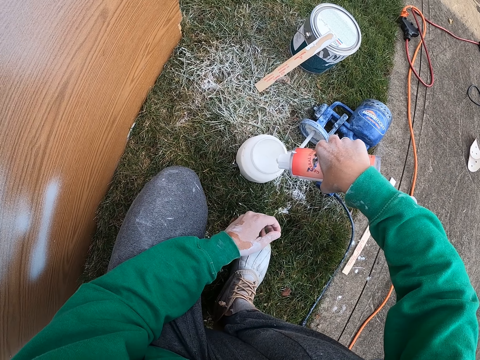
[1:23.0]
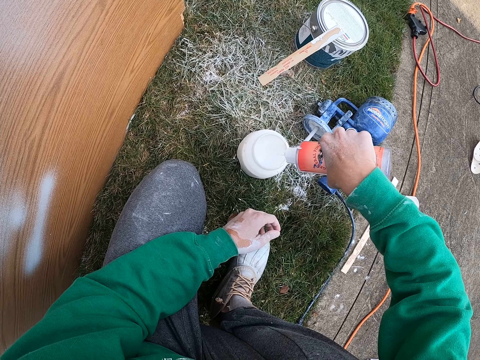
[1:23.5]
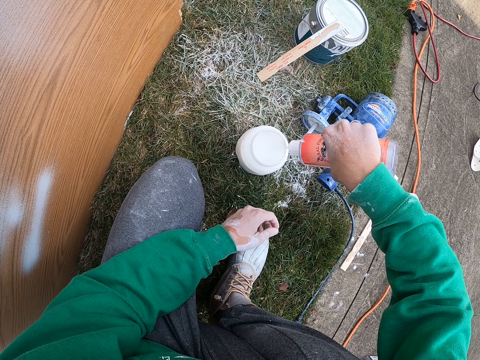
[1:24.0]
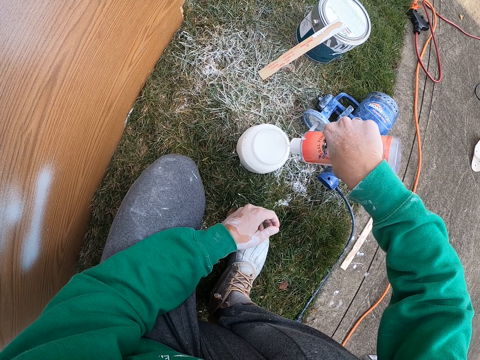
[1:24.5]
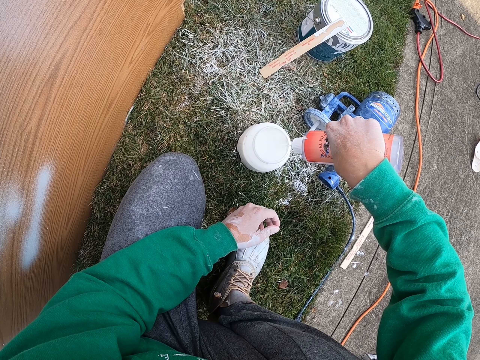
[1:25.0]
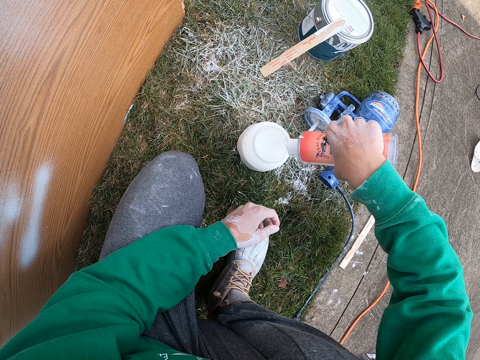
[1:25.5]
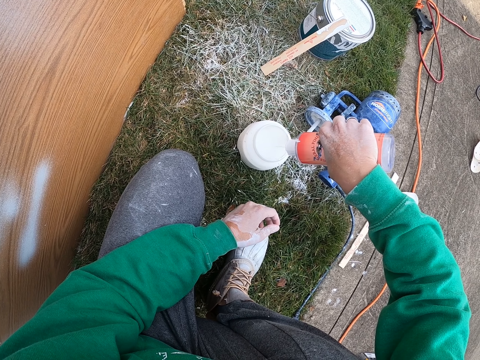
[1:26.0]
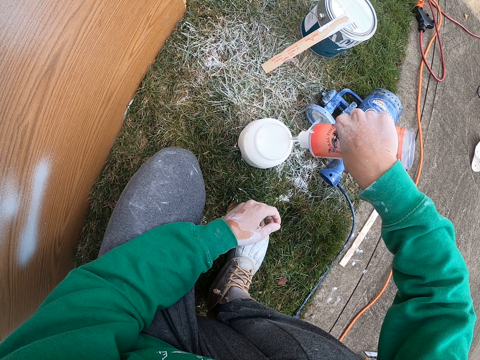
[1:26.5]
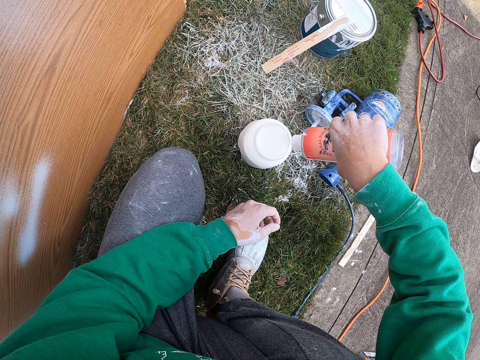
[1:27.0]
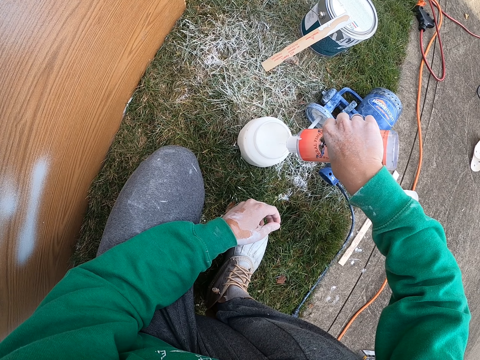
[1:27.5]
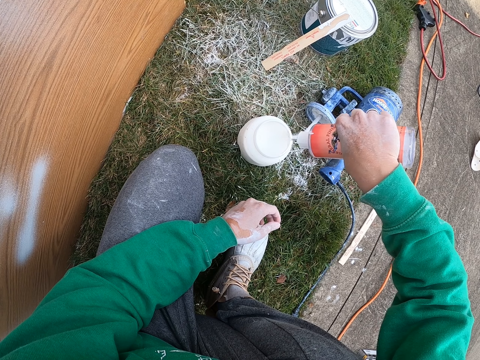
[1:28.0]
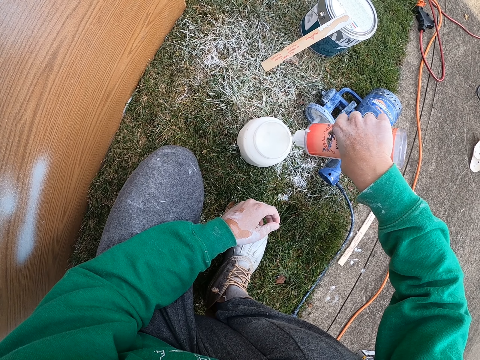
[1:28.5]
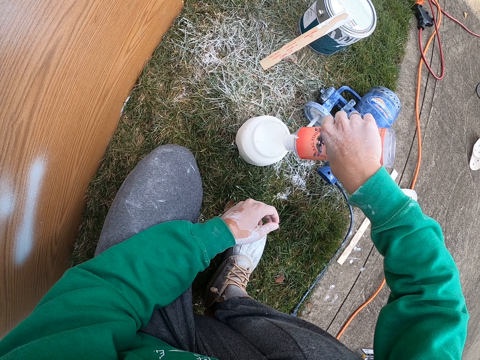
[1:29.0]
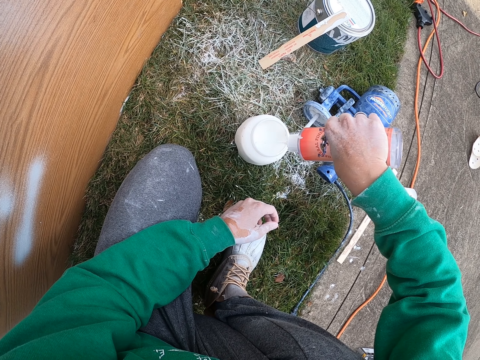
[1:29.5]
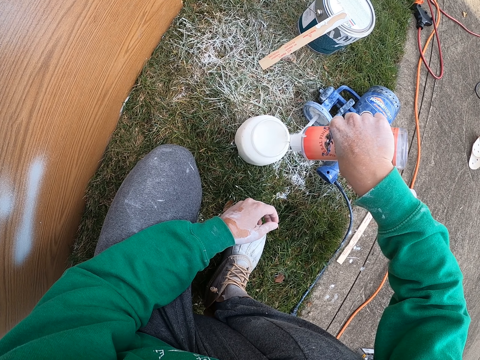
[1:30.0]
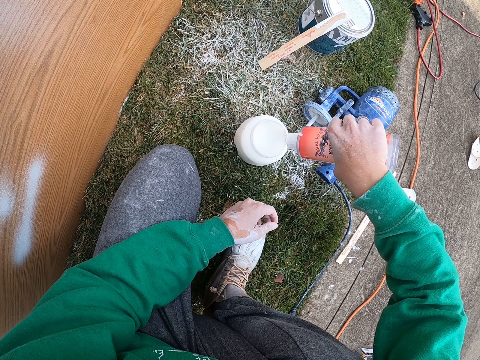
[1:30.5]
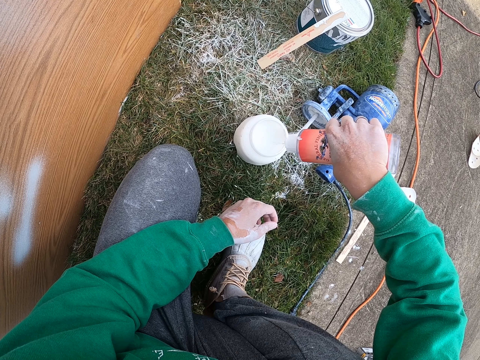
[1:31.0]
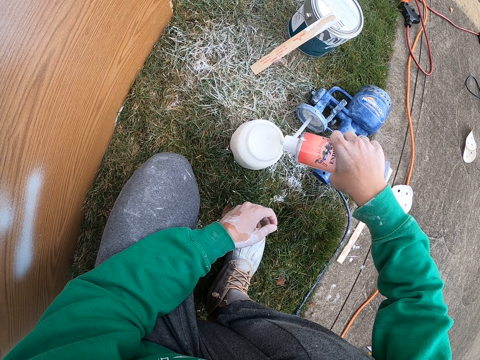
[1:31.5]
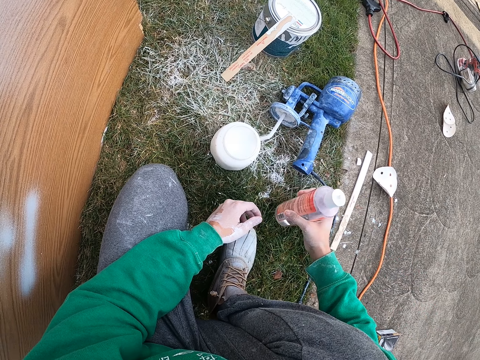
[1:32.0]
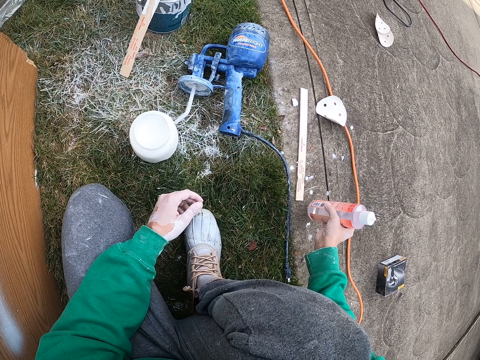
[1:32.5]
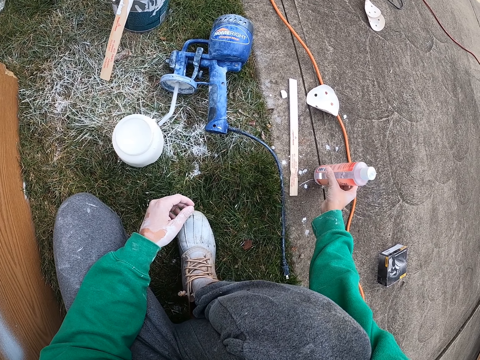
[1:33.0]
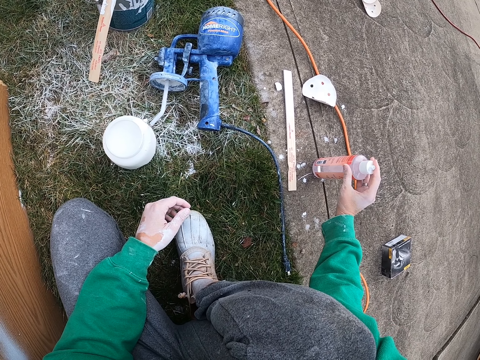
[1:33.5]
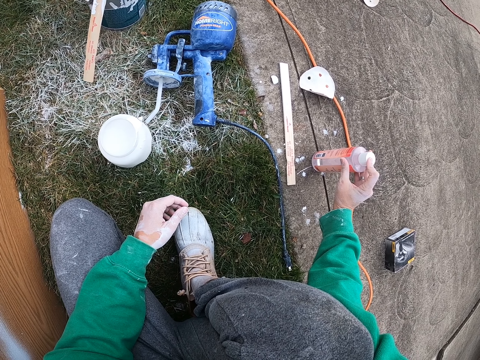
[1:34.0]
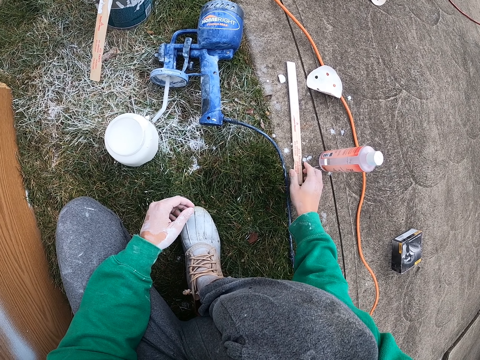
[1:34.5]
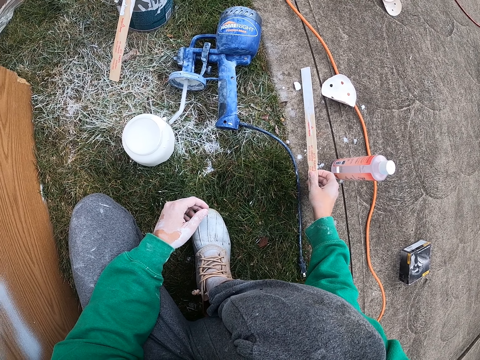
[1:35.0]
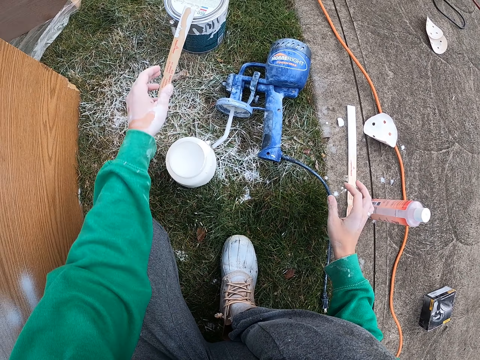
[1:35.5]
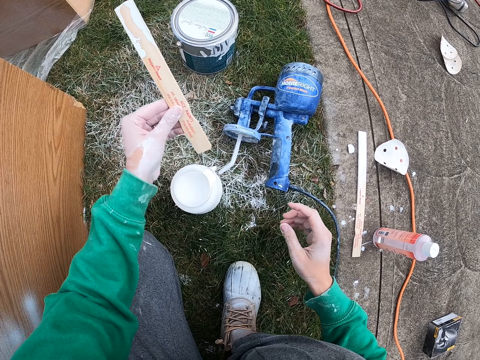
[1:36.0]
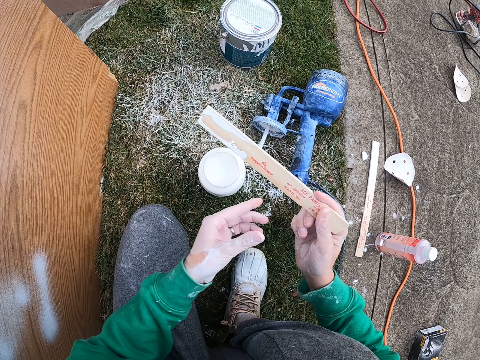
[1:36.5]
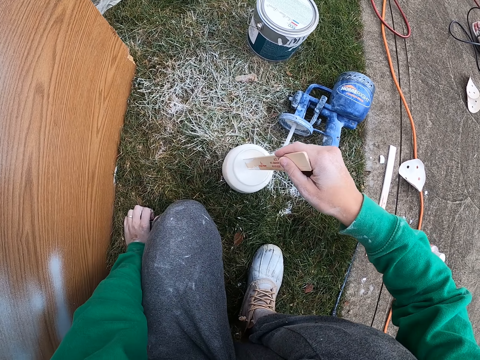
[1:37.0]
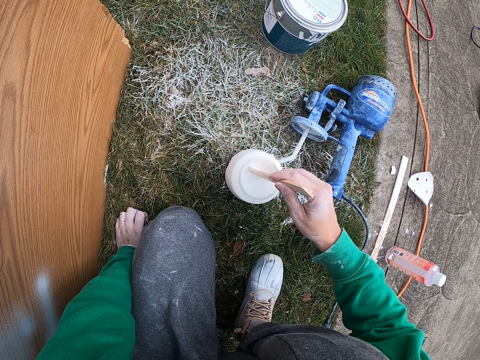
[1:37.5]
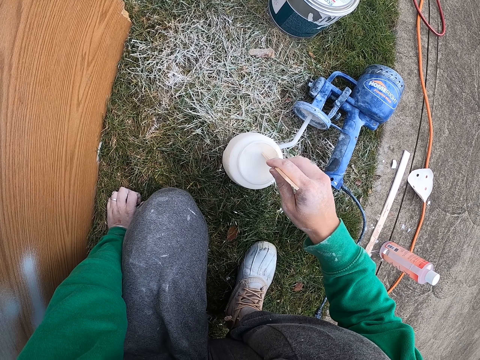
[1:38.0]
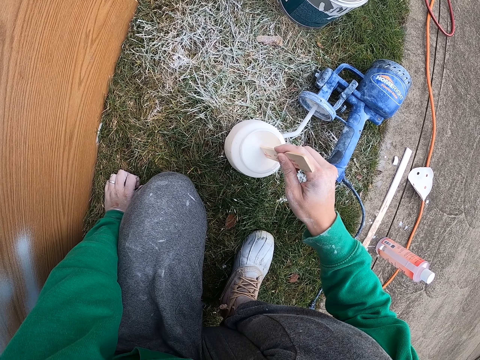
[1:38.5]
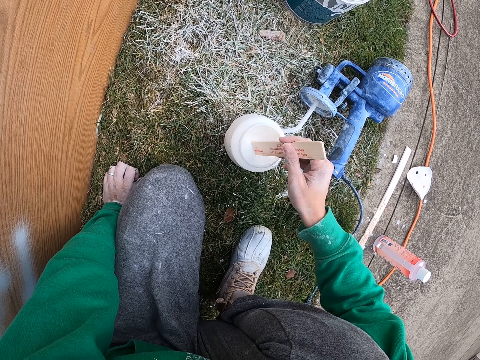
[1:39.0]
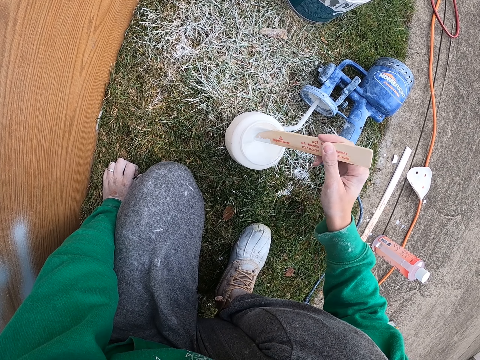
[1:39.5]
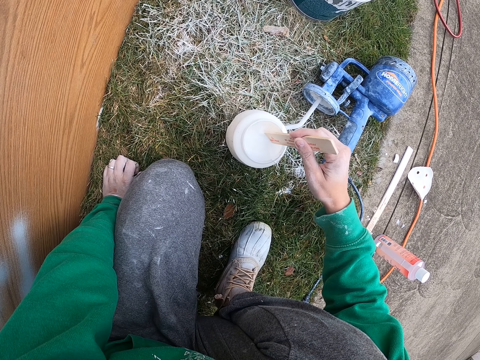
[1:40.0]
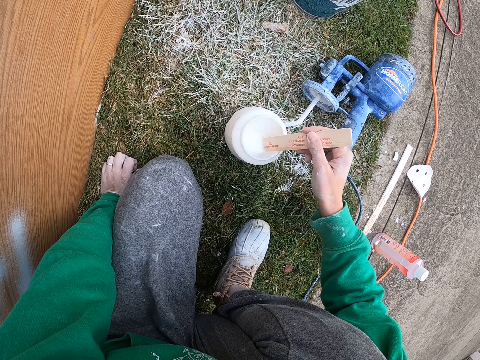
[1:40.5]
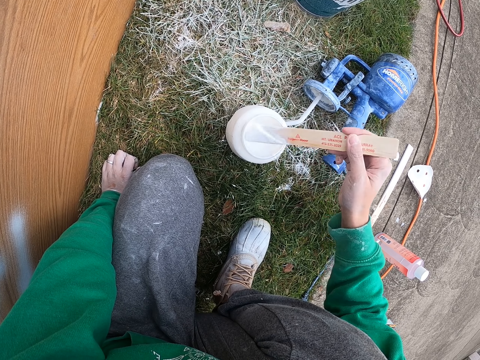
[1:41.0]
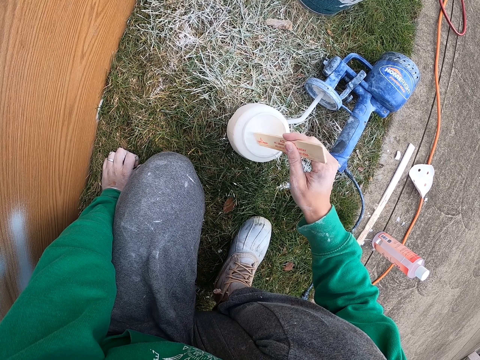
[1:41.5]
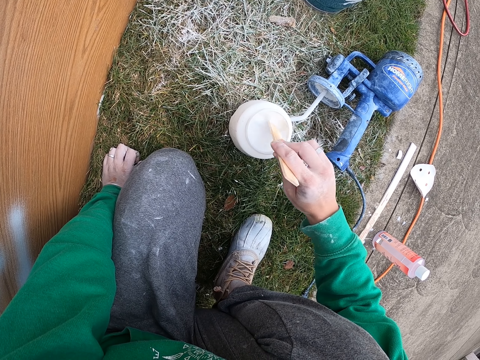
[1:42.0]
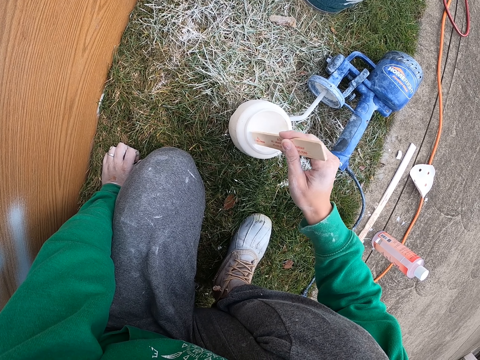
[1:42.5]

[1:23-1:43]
The camera wearer pours paint thinner in a container. They place the bottle down. They close the bottle top. They touch a piece of wood. They grab the piece of wood. They stir the paint with the piece of wood.

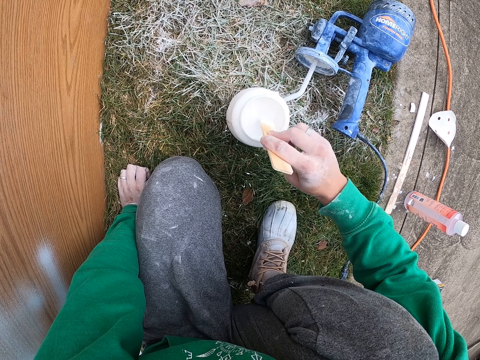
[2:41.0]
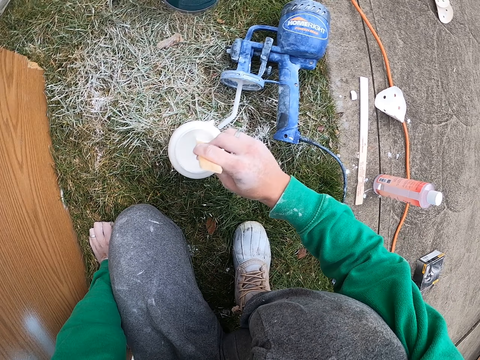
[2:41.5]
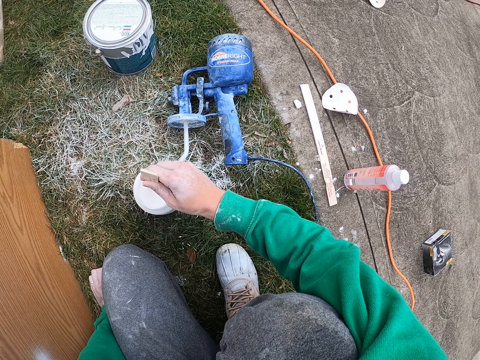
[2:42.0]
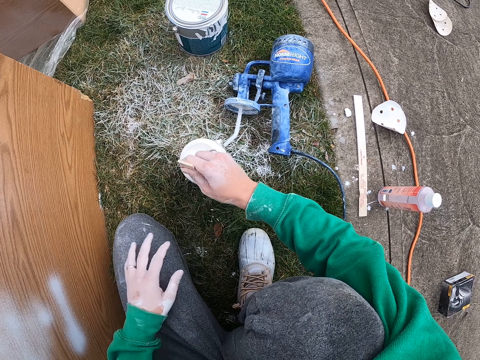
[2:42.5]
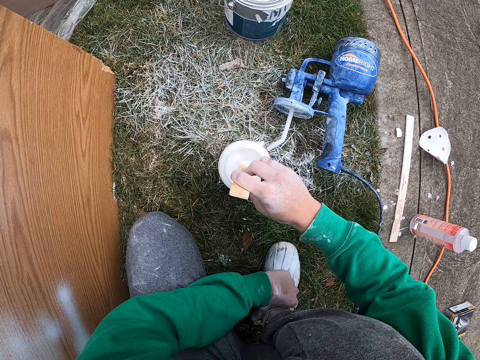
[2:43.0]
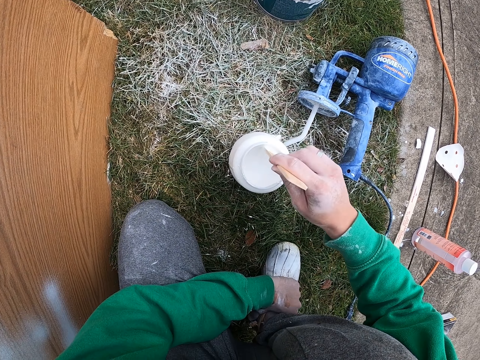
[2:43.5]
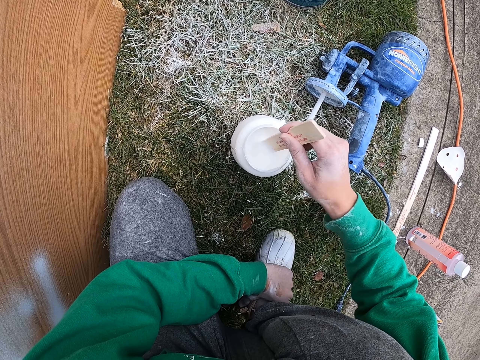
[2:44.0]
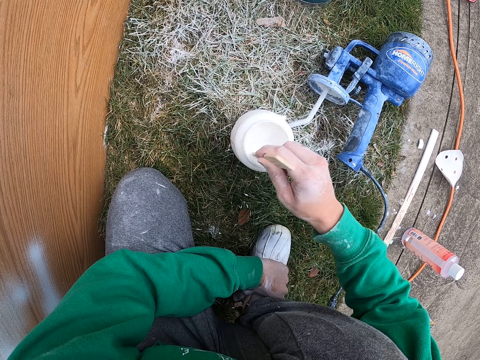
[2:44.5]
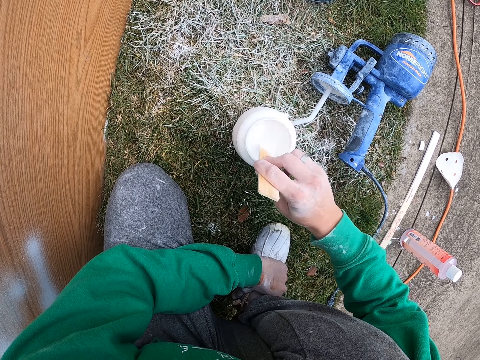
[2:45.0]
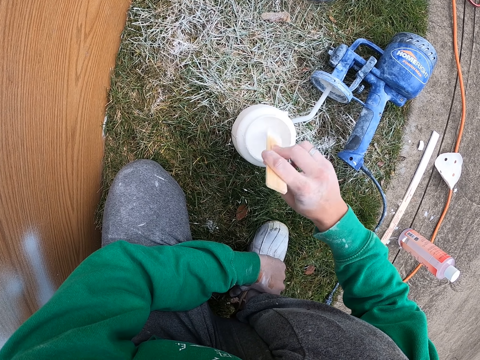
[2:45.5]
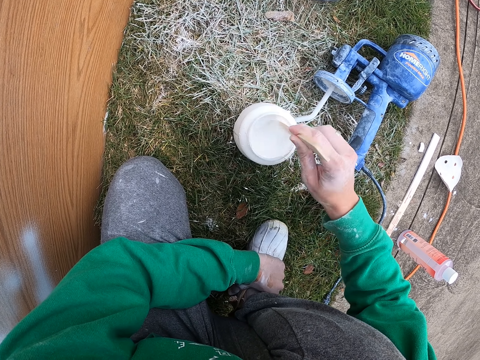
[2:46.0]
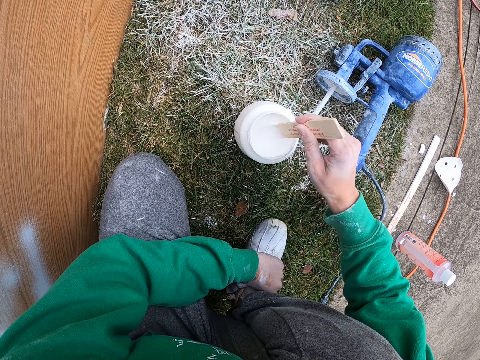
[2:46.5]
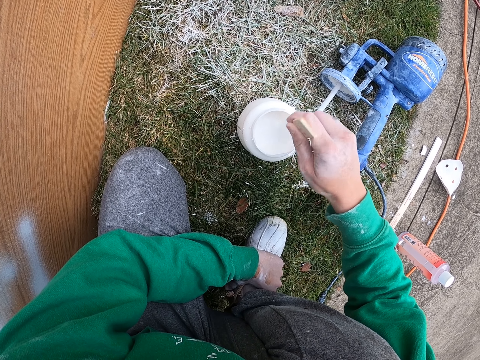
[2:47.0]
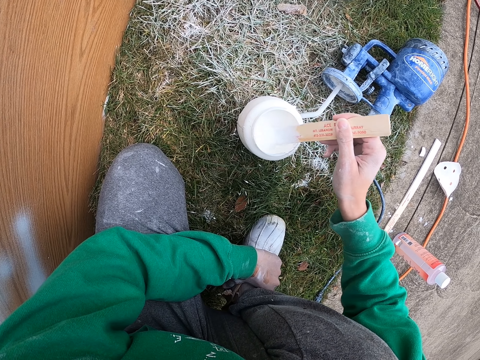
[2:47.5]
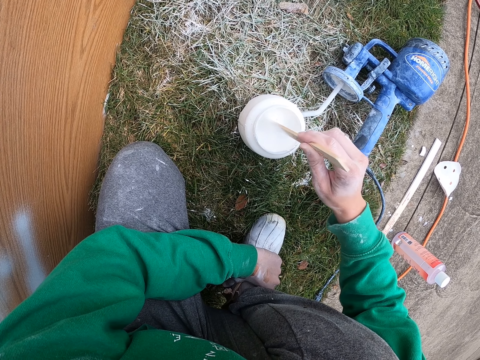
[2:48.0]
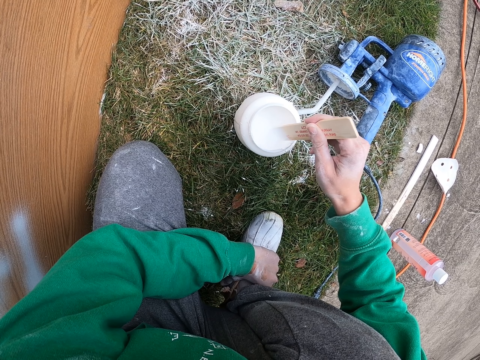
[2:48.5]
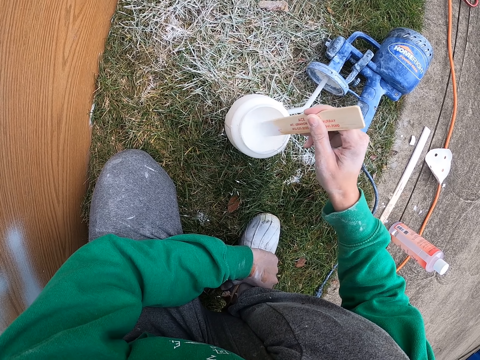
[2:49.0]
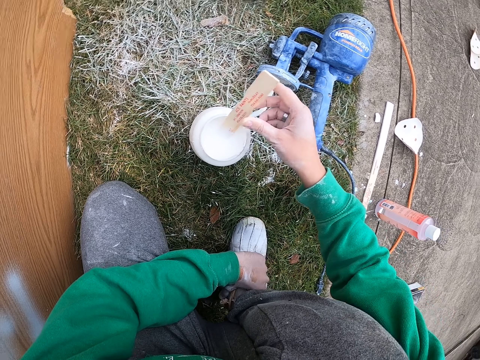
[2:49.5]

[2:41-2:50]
The camera wearer moves their hand.
